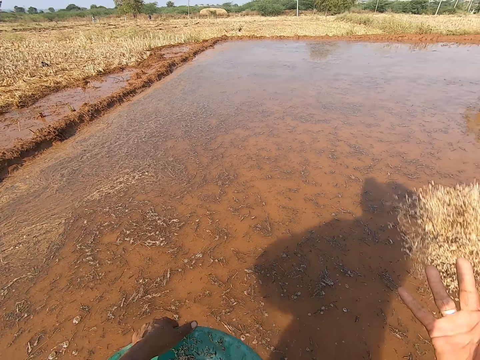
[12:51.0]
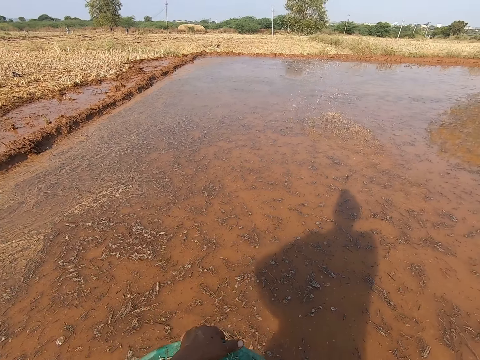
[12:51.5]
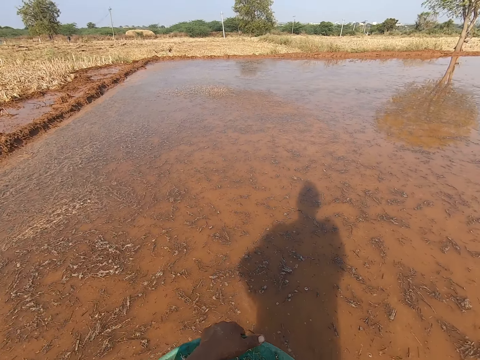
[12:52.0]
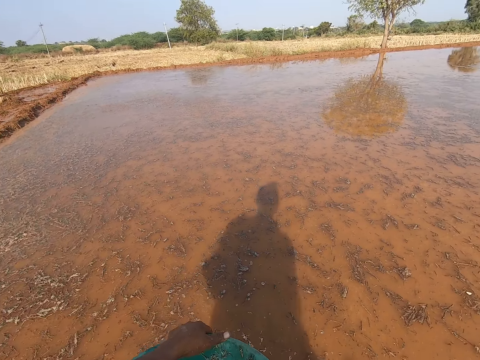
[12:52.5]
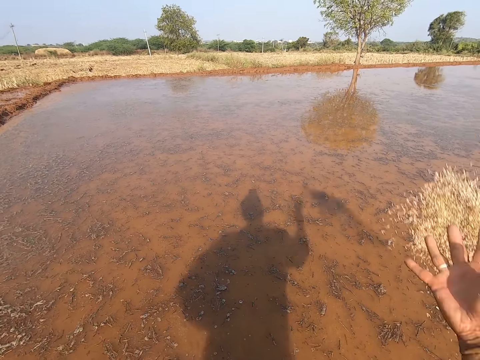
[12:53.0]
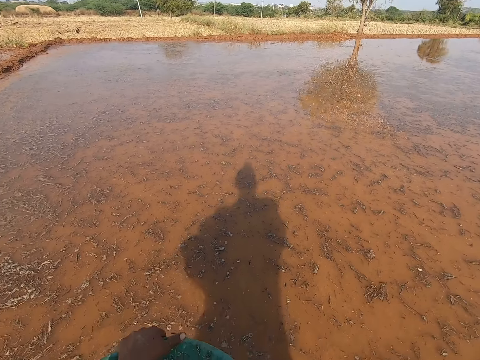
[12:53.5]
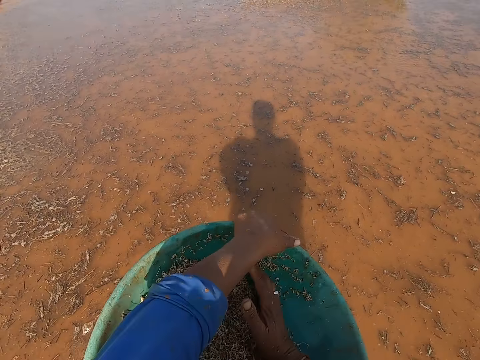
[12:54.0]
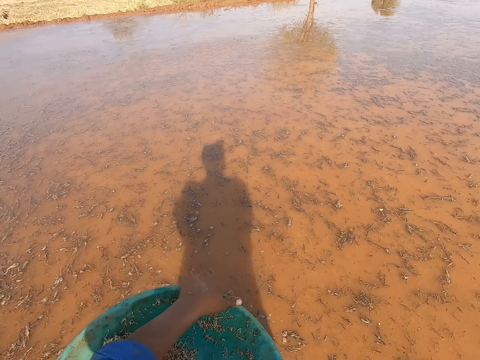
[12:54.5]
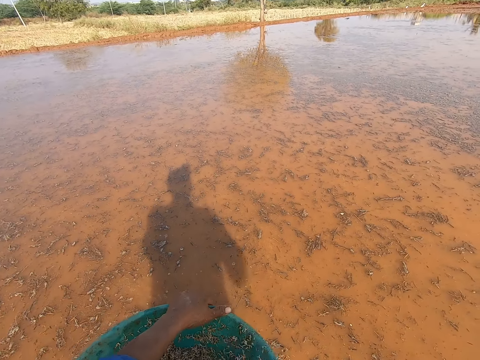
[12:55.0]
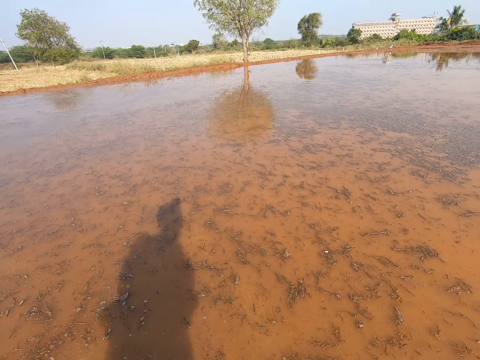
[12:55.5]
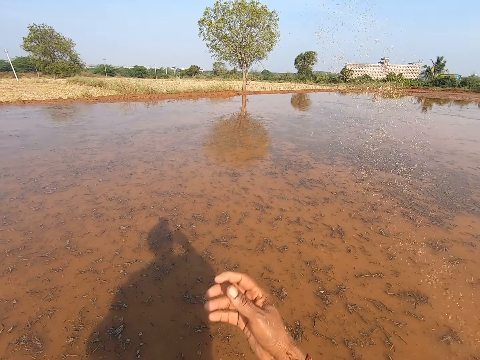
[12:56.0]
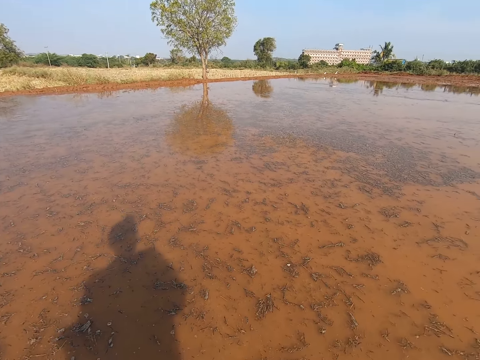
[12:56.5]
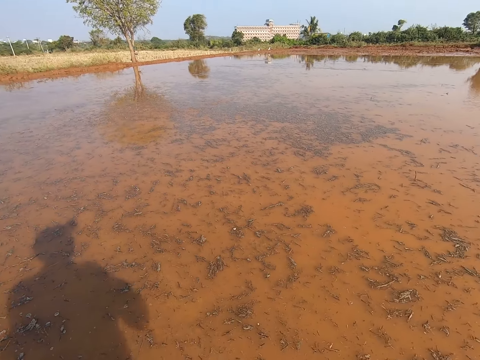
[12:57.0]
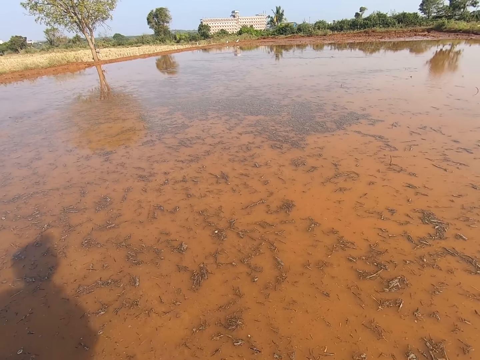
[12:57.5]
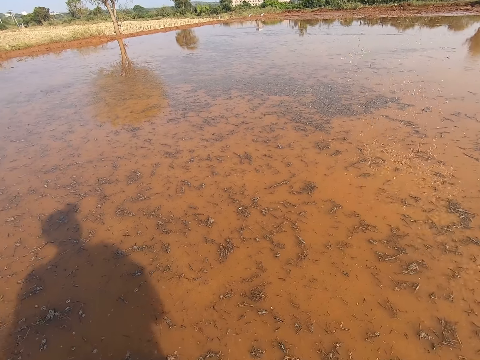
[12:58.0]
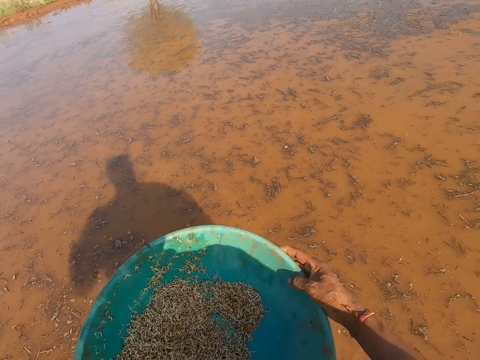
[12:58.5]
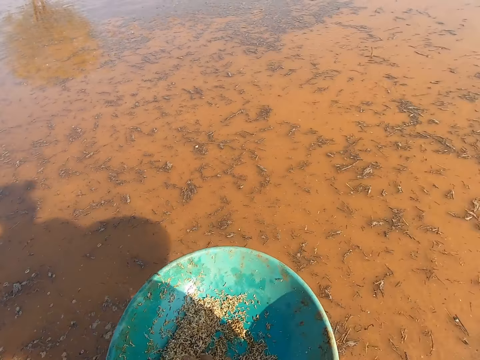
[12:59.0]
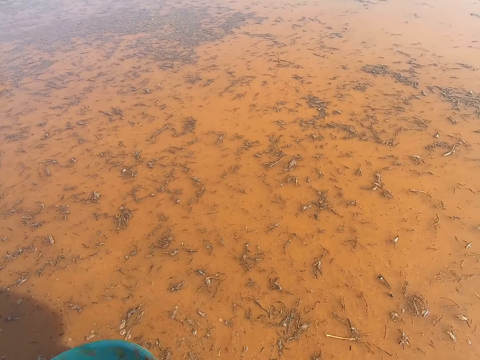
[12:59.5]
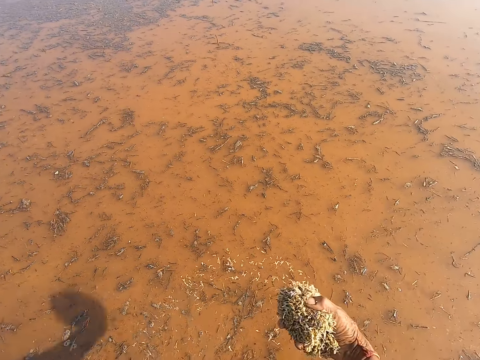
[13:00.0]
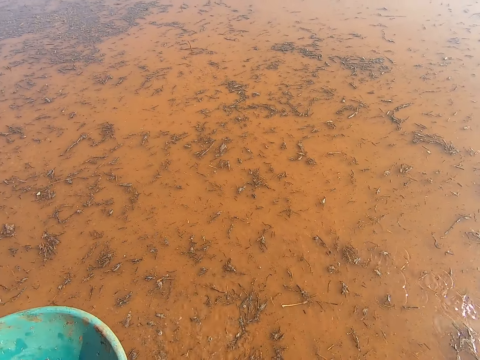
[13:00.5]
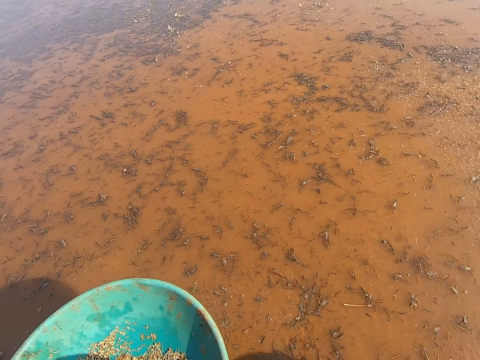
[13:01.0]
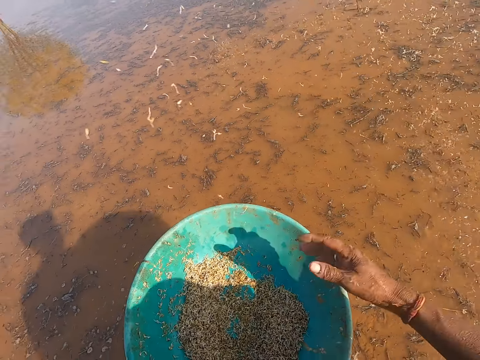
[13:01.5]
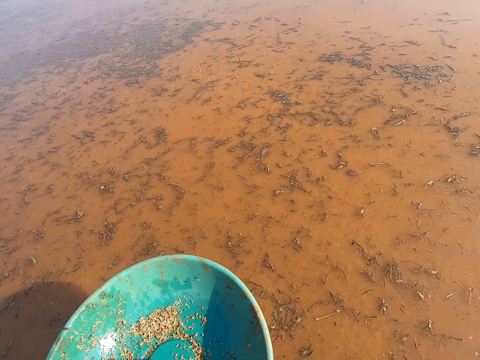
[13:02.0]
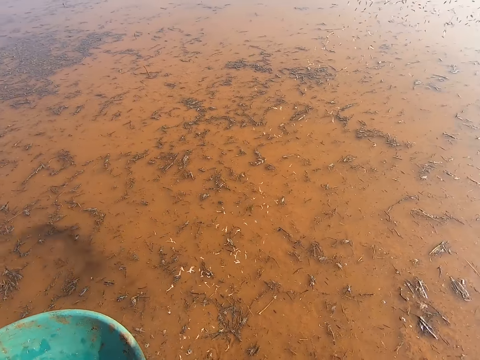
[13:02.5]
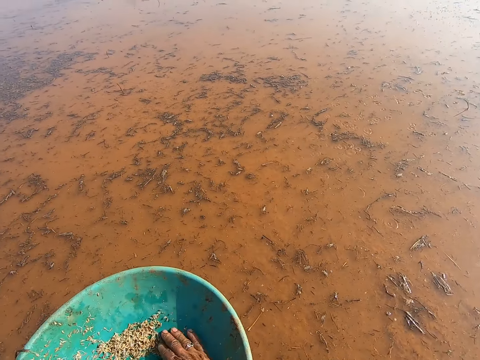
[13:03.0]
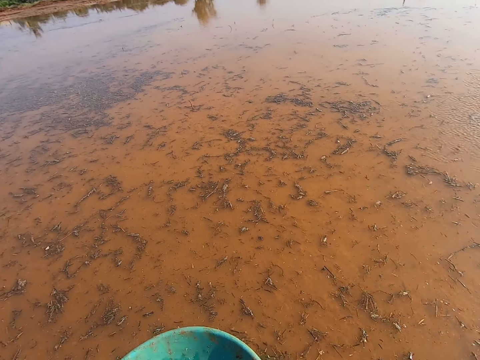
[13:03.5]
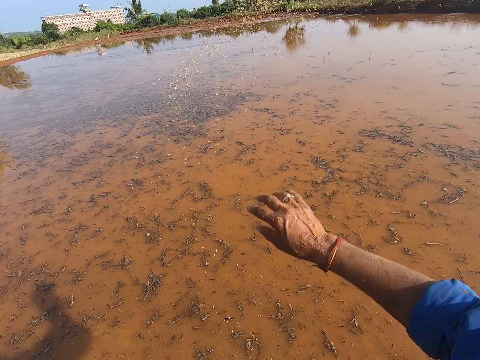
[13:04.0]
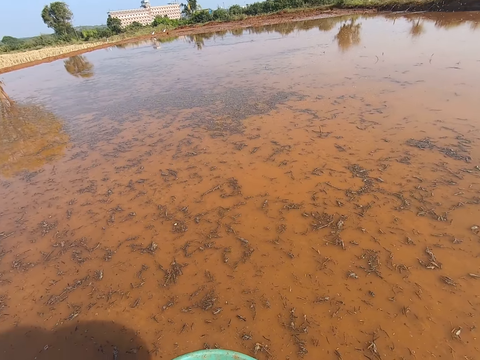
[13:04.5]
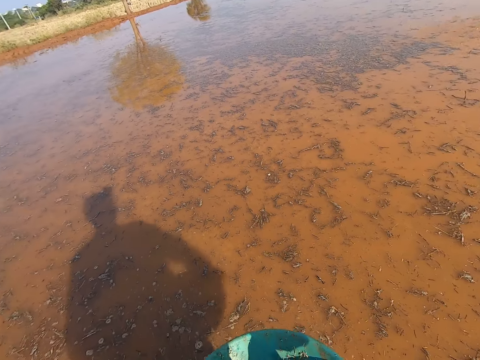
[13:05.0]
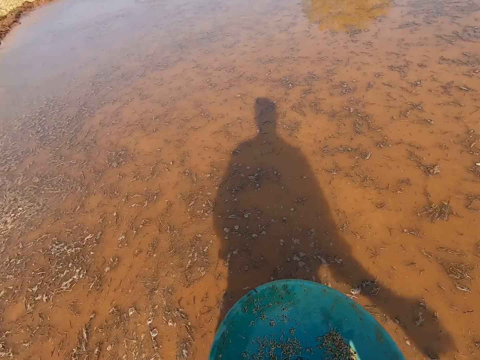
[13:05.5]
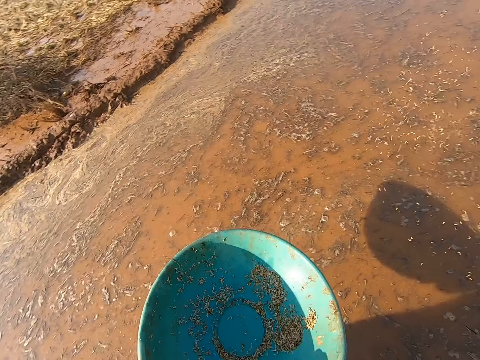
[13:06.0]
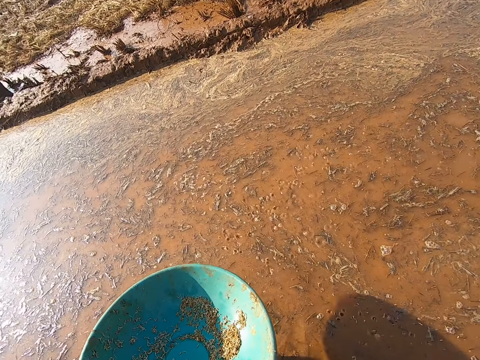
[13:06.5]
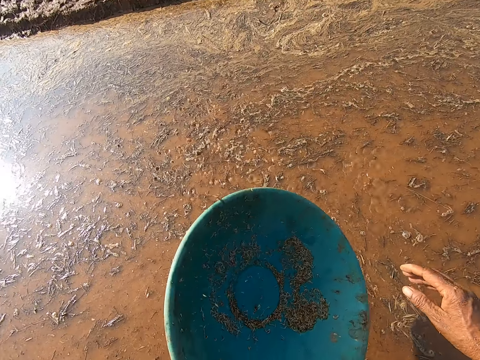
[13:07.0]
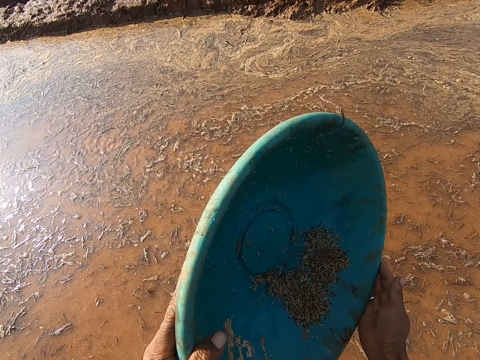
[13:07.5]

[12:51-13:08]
The camera wearer sprinkles the barley straw from his right hand into the pond. He scoops some barley straw from the bowl in his left hand with his right hand. He sprinkles the barley straw from his right hand into the pond. He scoops some barley straw from the bowl in his left hand with his right hand. He sprinkles the barley straw from his right hand into the pond. He sprinkles some barley straw from his right hand into the pond. He scoops some barley straw from the bowl in his left hand with his right hand. He sprinkles the barley straw from his right hand into the pond. He scoops some barley straw from the bowl in his left hand with his right hand. He sprinkles the barley straw from his right hand into the pond. He sprinkles some barley straw from his right hand into the pond. He sprinkles some barley straw again.

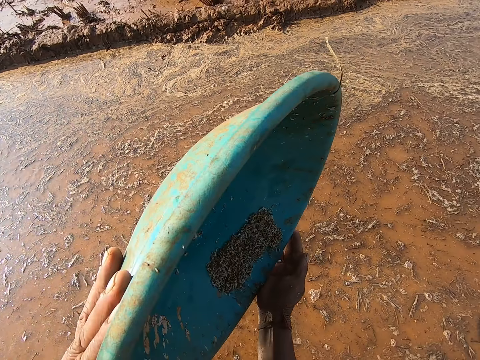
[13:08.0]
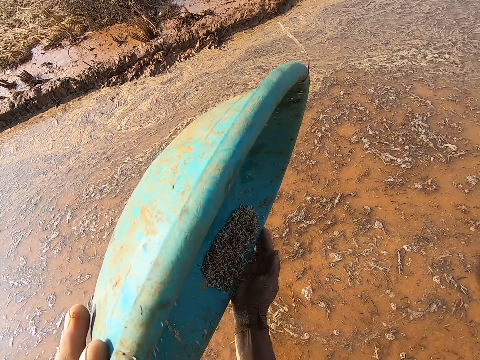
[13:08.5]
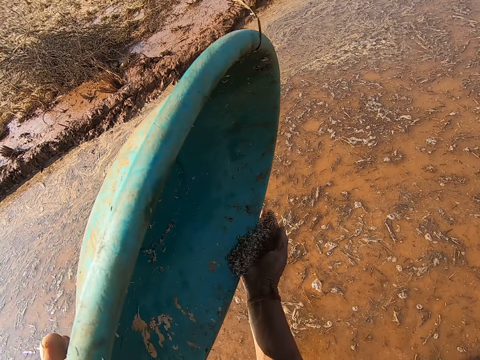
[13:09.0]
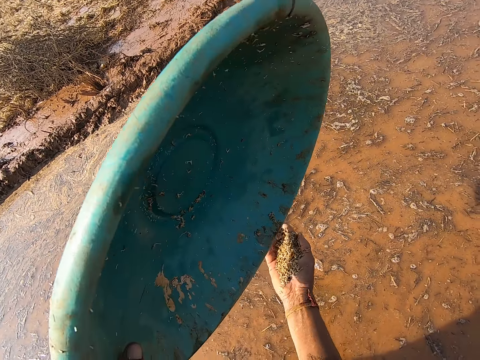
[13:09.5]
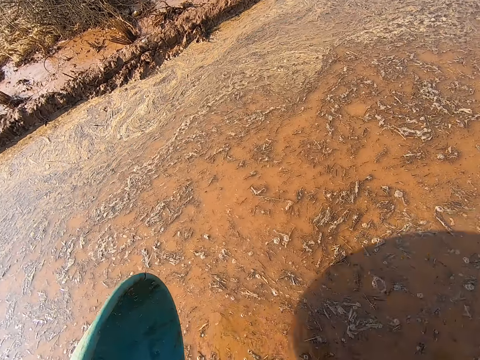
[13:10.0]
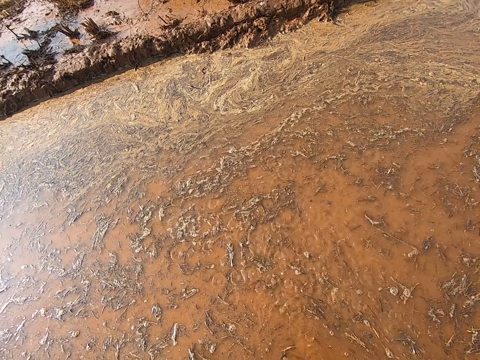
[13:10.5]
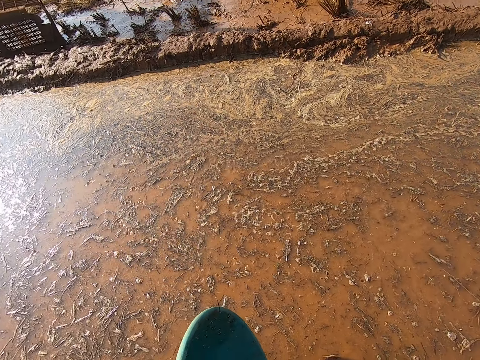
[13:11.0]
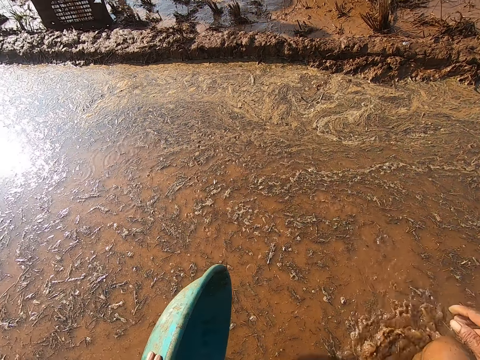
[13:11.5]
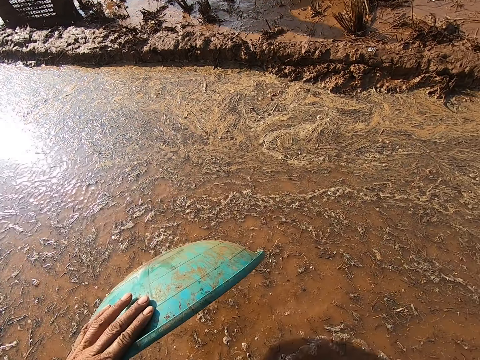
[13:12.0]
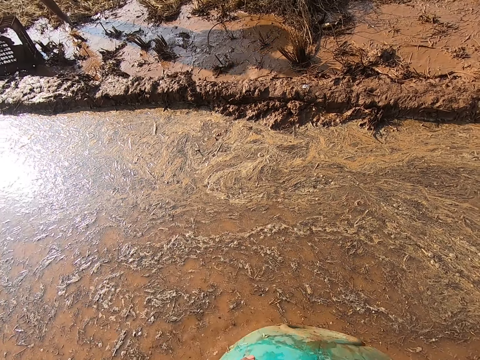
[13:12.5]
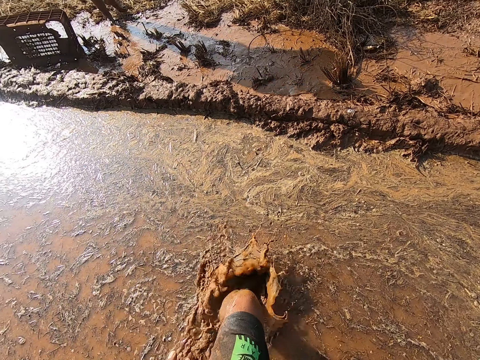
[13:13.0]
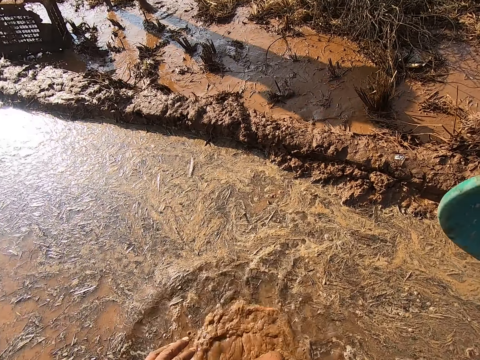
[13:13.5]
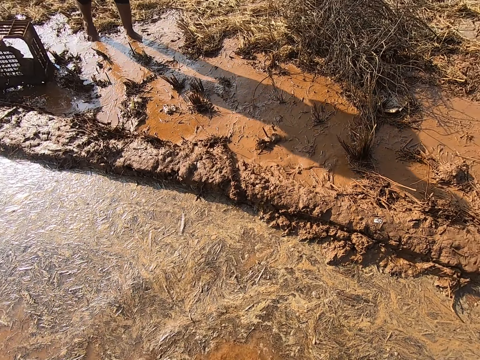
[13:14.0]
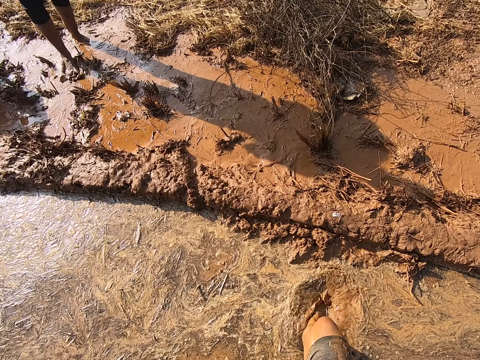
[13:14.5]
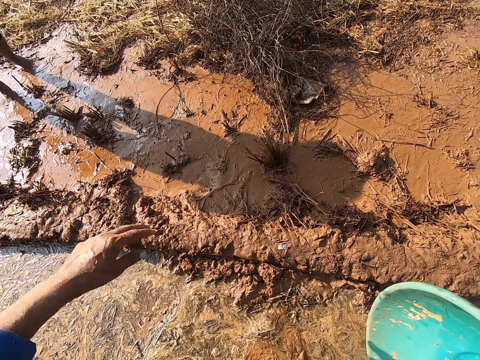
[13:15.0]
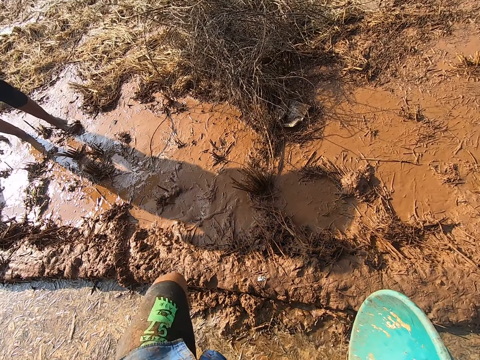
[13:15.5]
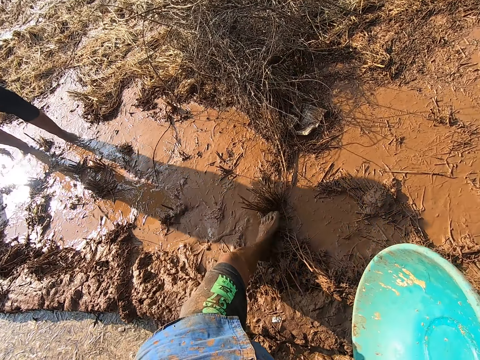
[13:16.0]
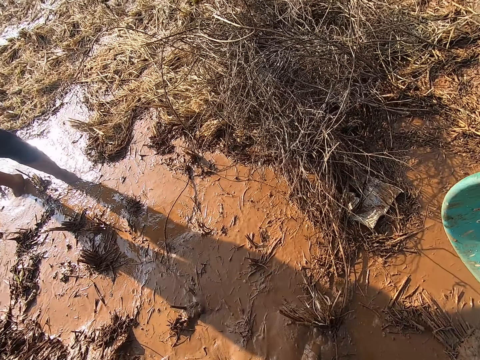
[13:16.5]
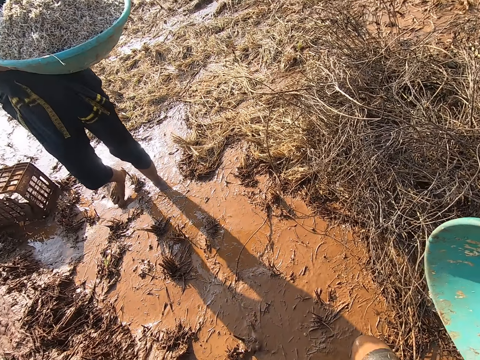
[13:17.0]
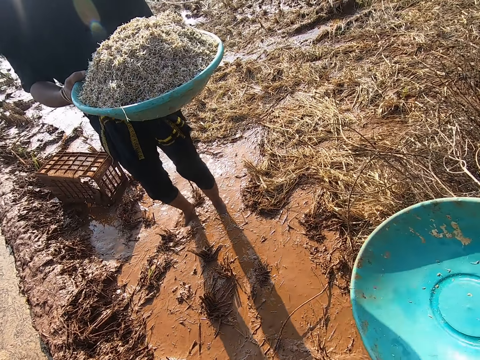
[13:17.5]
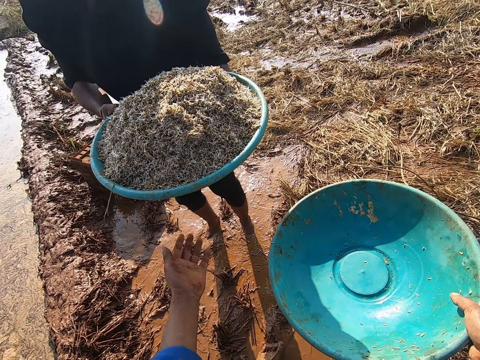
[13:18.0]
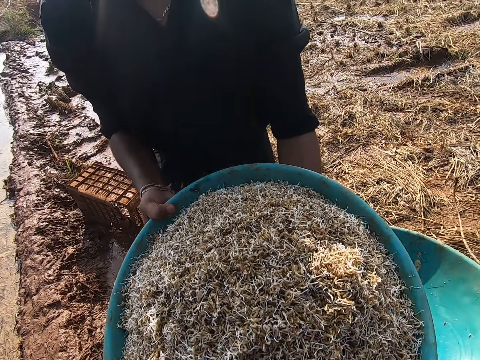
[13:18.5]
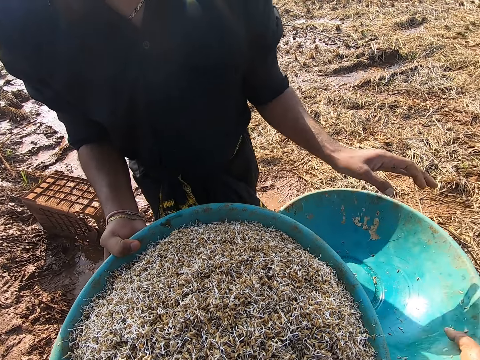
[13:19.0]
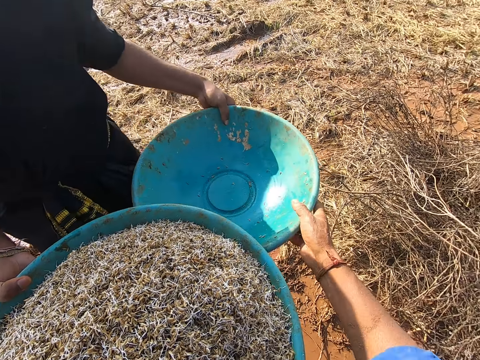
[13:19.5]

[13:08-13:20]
The camera wearer empties the bowl with barley straw in his left hand into his right hand. He sprinkles the barley straw from his right hand into the pond. He walks forward. He passes an empty bowl from his right hand to his right hand. He steps out of the water. He collects a bowl with barley straw from a man with his left hand.
